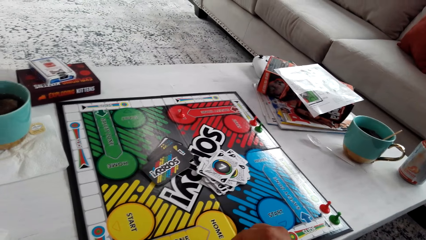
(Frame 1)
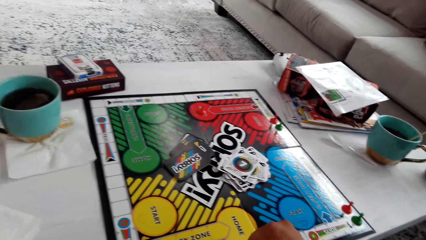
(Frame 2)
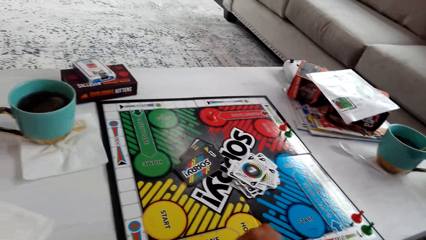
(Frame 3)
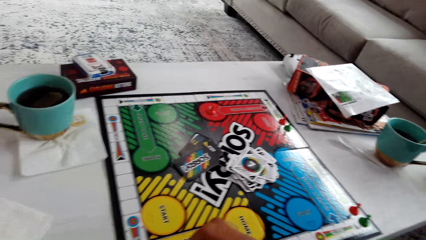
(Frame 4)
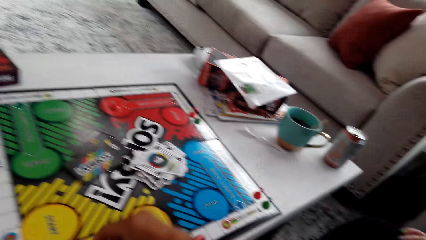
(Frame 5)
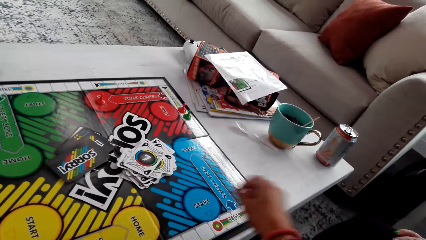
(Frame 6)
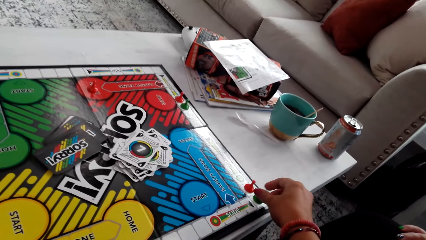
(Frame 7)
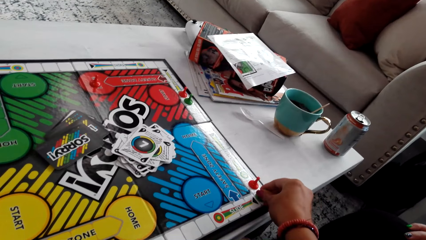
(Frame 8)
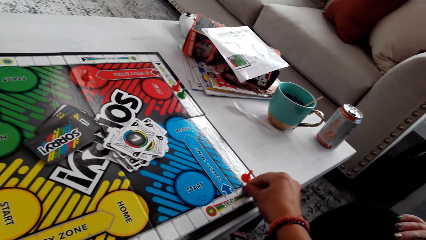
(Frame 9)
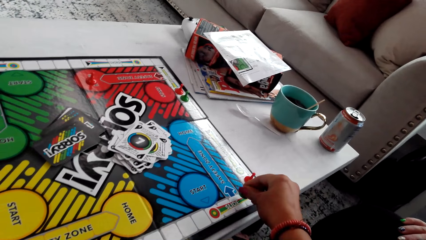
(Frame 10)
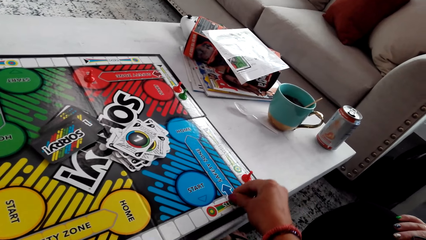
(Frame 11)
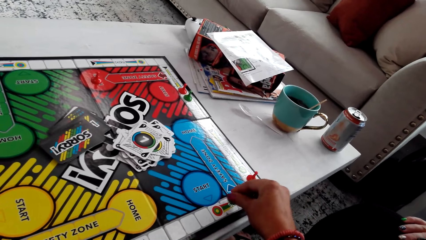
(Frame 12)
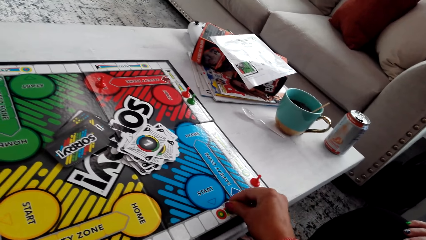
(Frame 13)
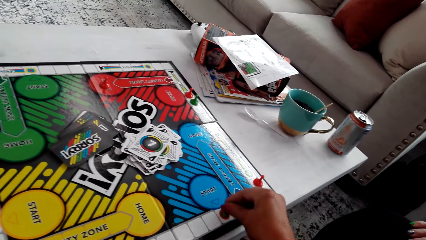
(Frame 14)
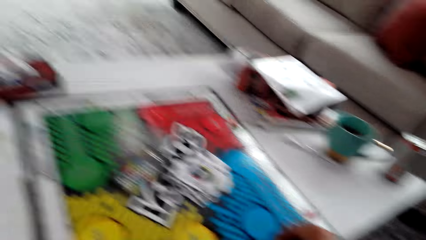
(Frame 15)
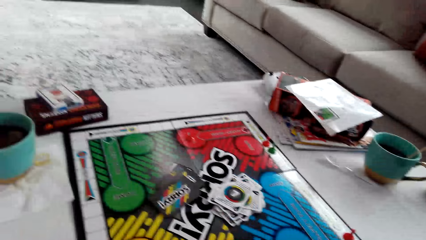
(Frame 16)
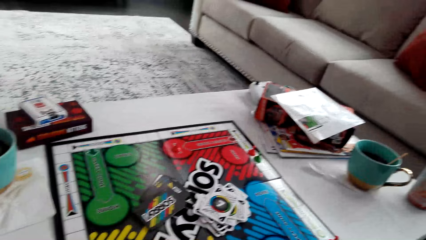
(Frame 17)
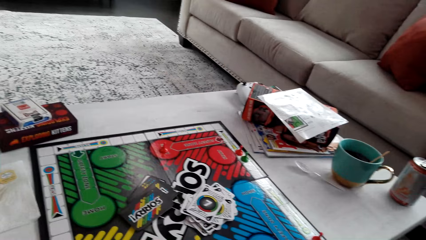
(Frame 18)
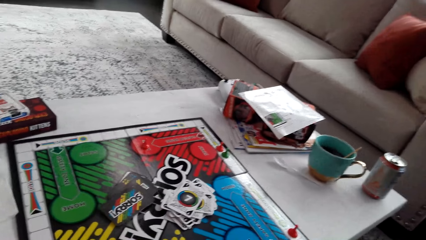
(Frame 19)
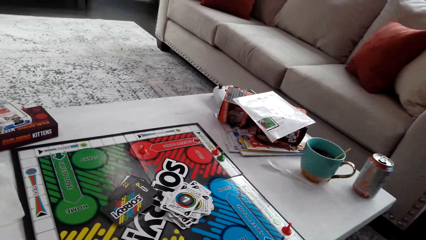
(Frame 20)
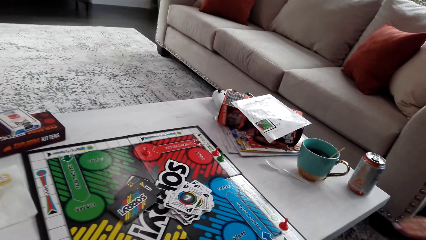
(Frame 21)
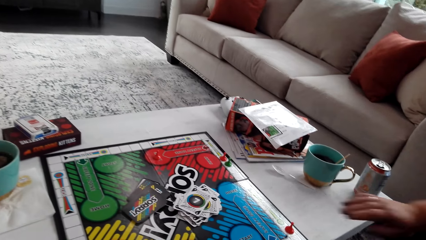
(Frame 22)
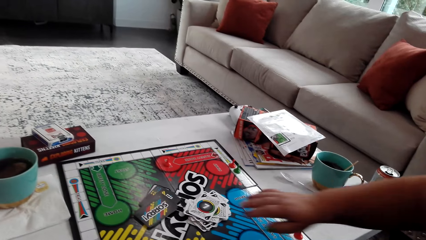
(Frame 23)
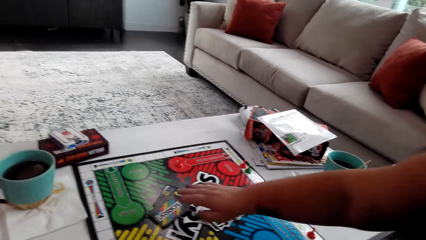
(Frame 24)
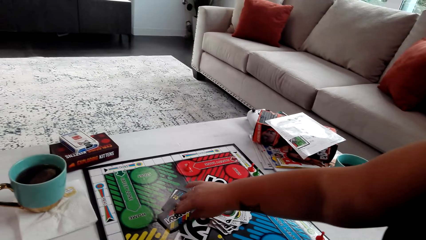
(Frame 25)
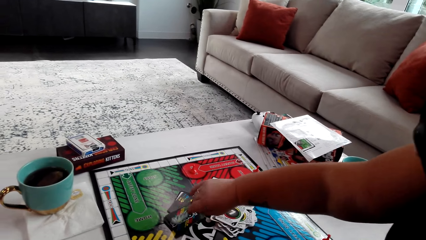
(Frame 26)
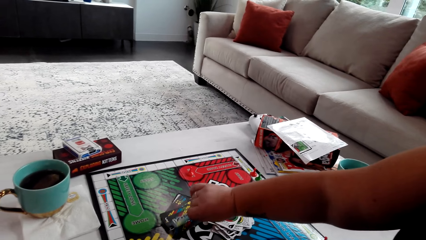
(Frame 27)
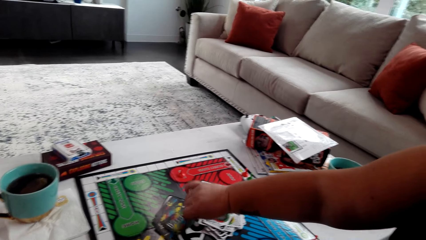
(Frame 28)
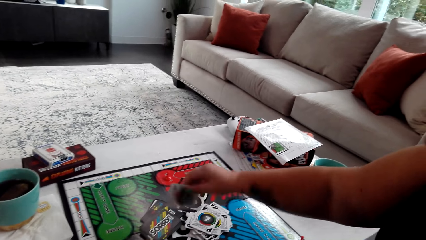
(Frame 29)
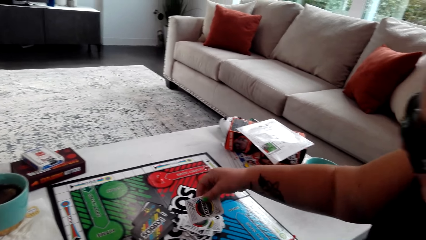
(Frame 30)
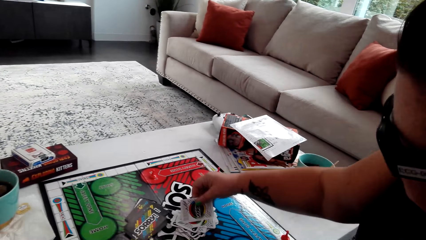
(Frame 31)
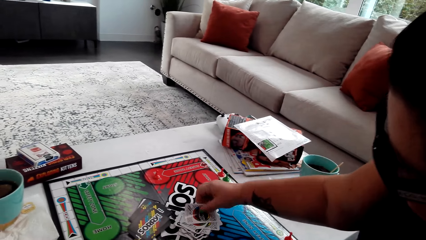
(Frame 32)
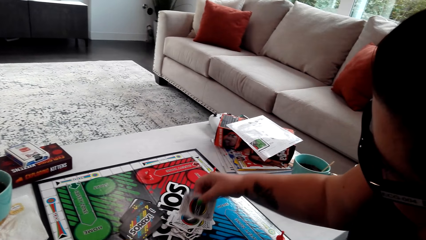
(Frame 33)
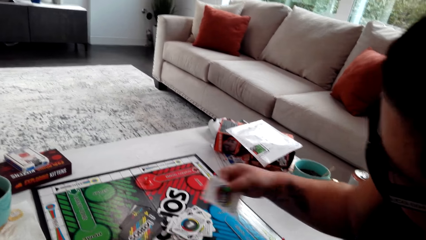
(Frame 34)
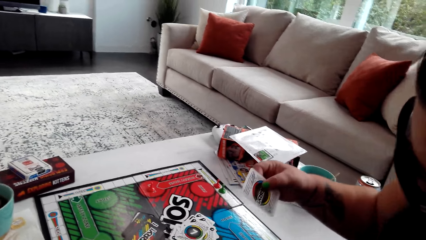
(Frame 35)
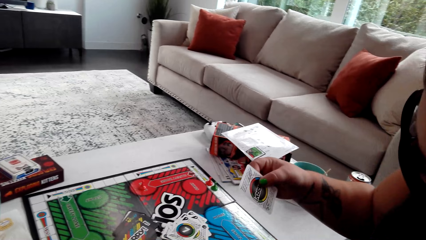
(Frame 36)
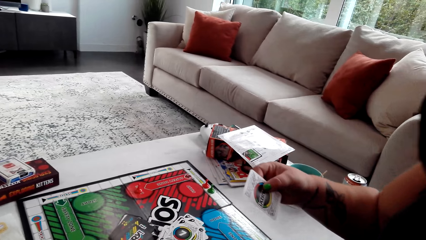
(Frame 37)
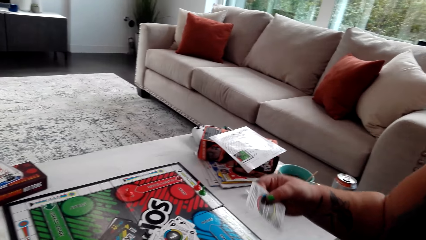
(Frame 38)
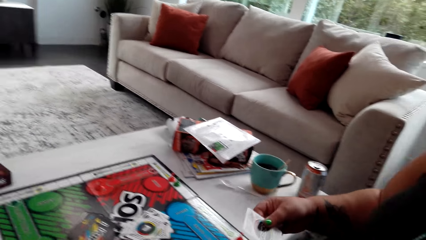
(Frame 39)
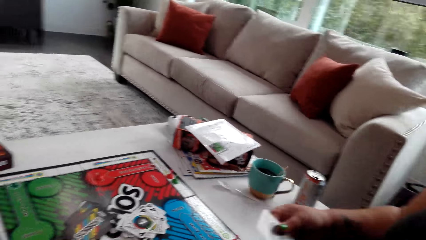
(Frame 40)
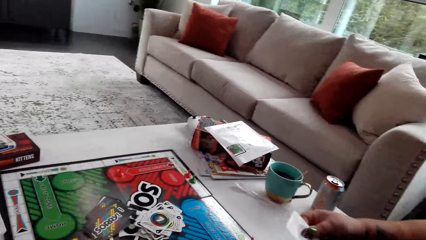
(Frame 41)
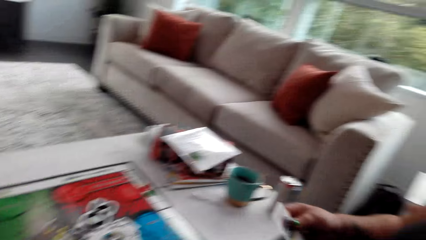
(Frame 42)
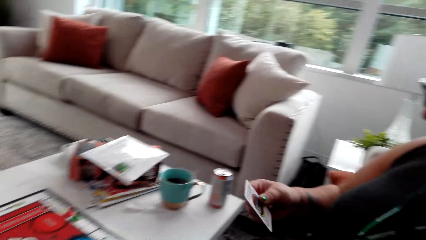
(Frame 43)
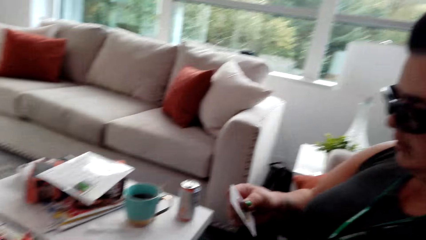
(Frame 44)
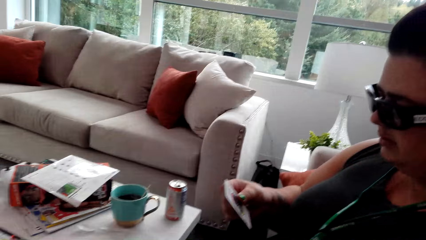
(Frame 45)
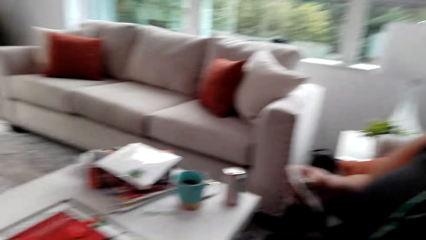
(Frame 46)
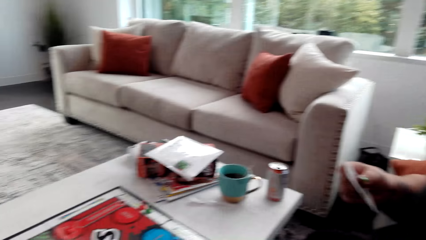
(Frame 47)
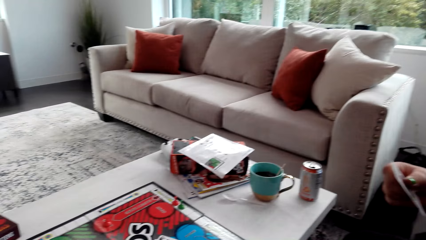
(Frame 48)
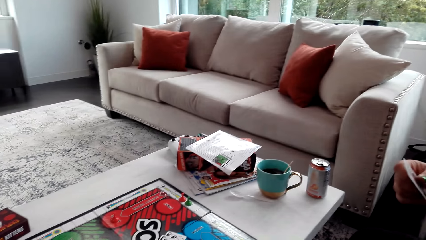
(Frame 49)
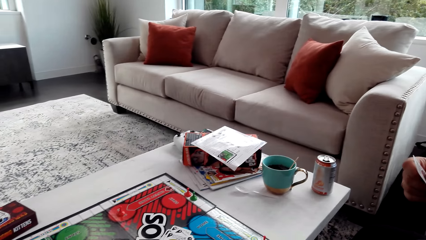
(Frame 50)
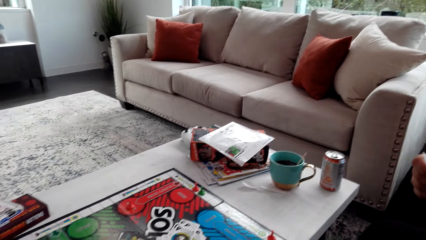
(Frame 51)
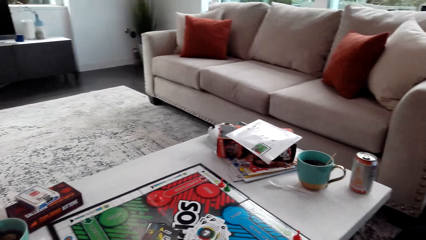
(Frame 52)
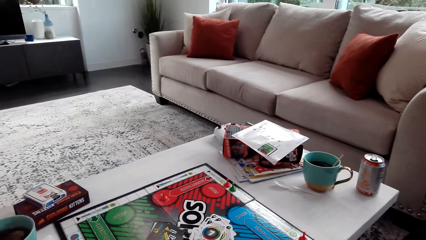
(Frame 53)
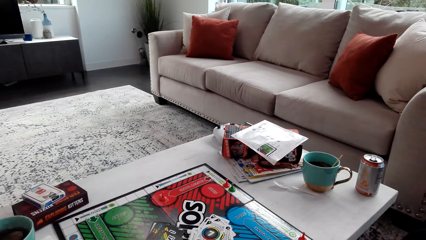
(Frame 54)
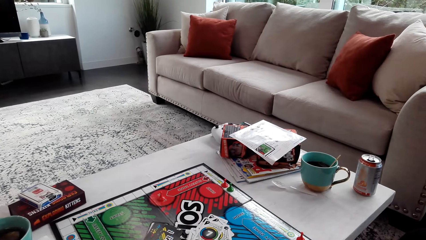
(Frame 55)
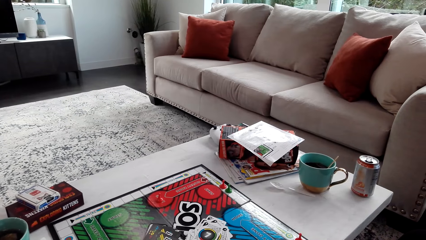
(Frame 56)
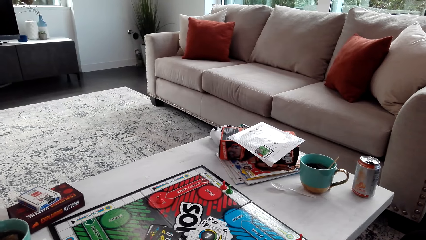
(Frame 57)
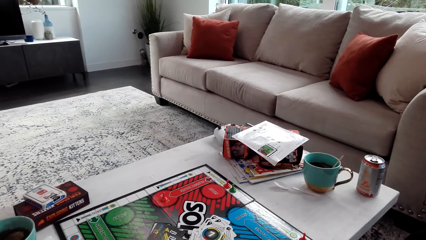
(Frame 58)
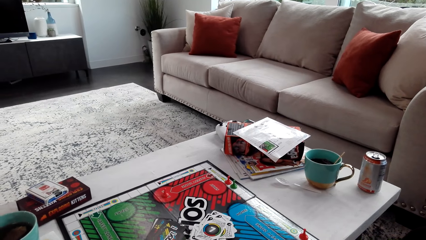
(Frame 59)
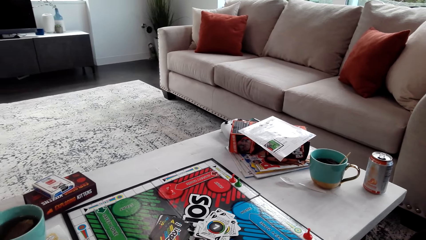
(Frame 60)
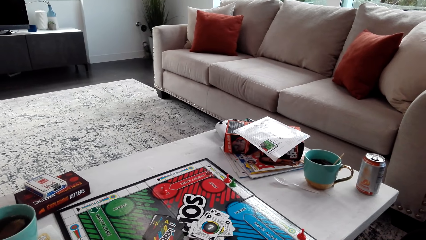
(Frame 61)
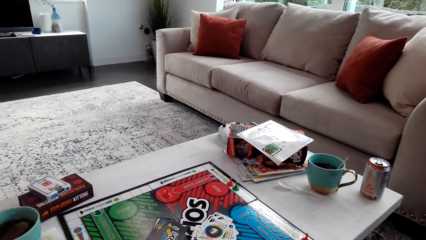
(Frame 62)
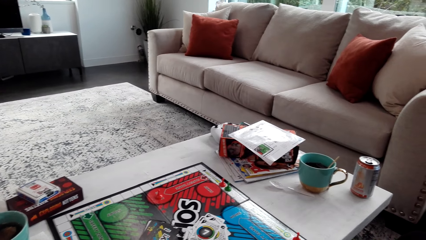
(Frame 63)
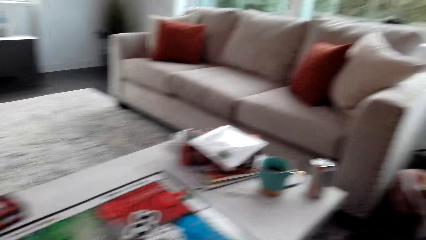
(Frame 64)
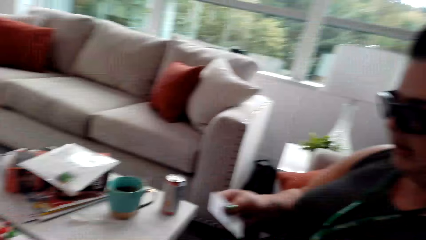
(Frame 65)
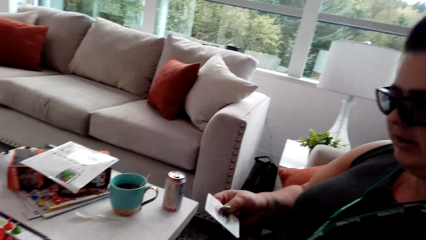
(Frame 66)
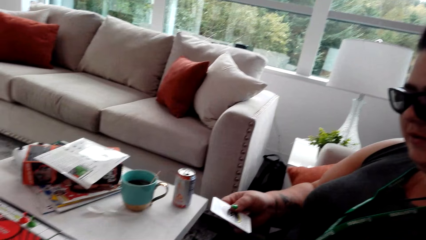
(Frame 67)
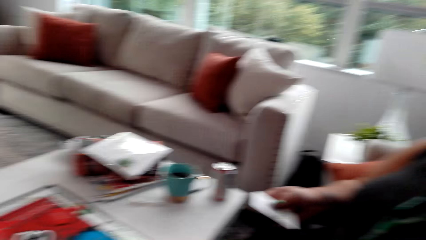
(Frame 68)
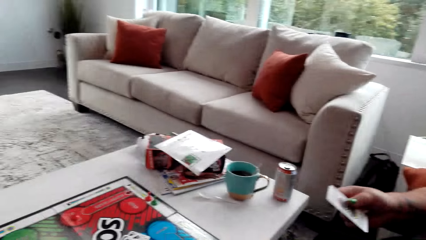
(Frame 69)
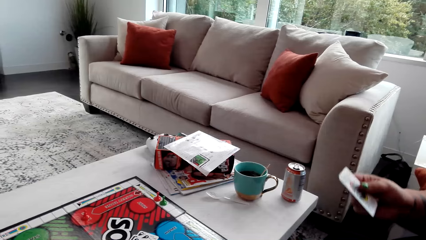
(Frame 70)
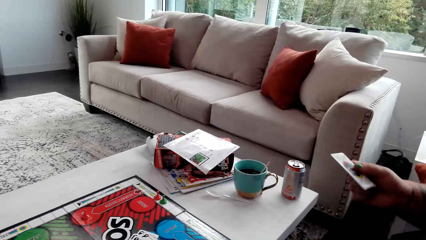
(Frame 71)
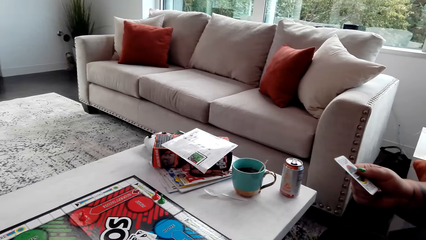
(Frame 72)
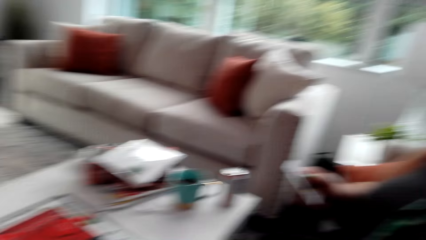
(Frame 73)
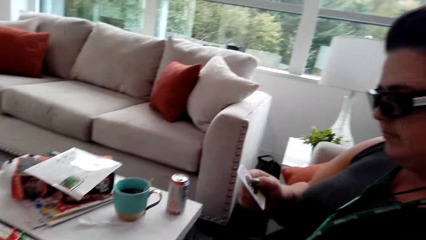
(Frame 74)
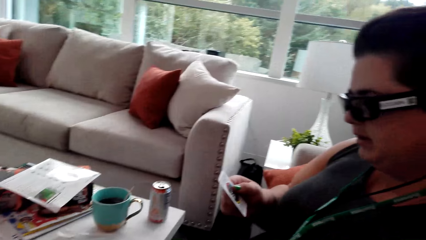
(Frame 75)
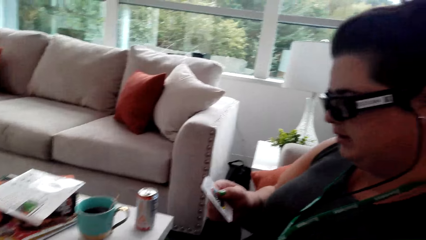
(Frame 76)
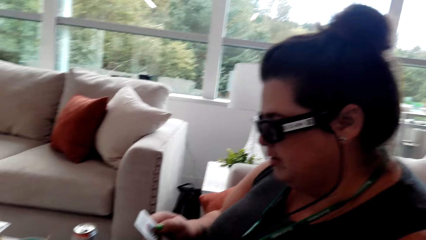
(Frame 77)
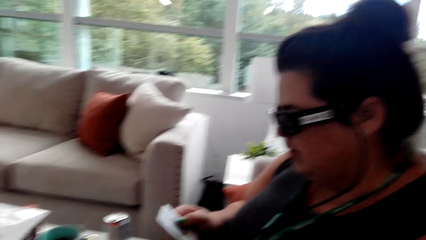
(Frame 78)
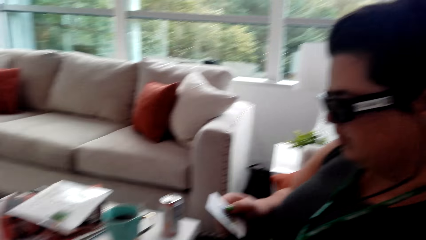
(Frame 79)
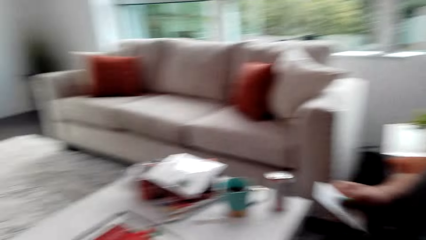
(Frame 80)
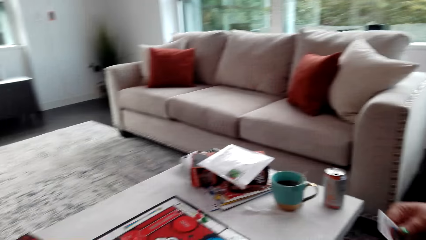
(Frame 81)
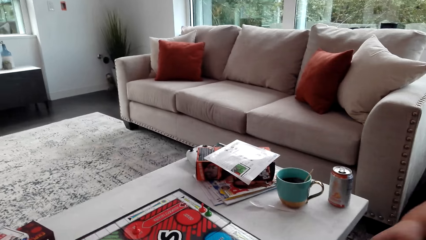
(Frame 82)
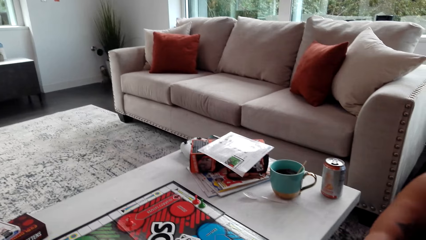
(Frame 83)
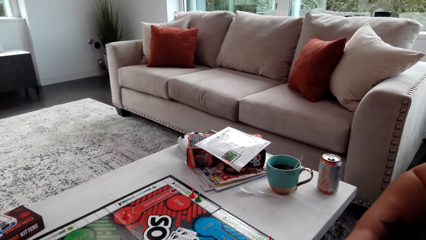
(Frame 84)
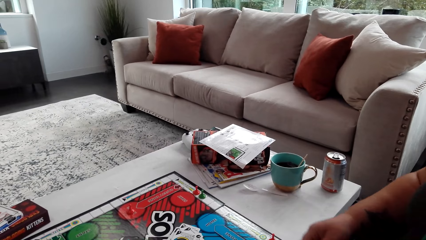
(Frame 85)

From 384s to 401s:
The camera wearer moves the pawn. A woman picks a card.
